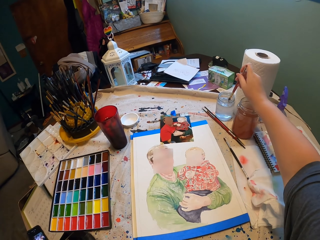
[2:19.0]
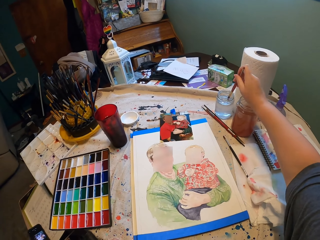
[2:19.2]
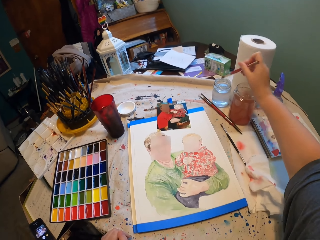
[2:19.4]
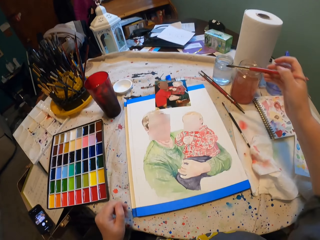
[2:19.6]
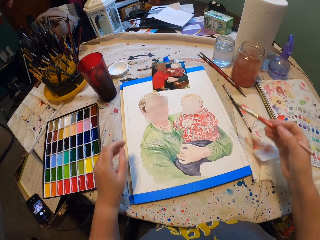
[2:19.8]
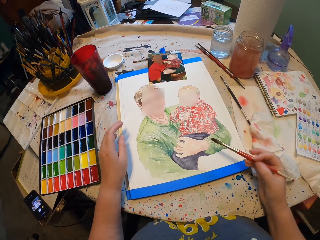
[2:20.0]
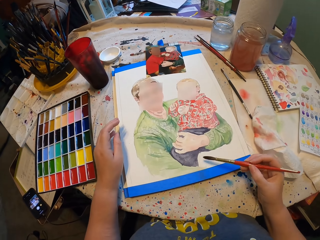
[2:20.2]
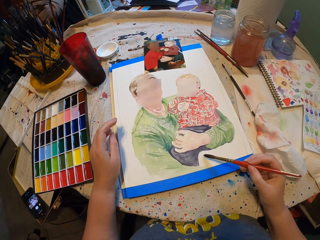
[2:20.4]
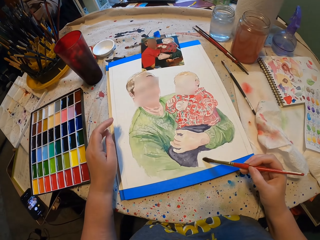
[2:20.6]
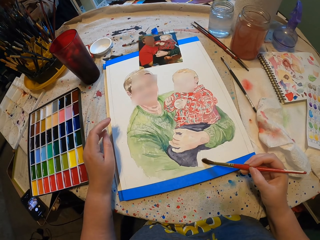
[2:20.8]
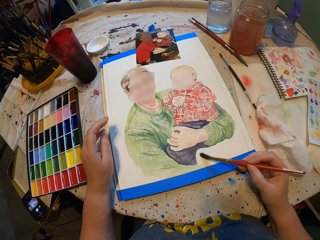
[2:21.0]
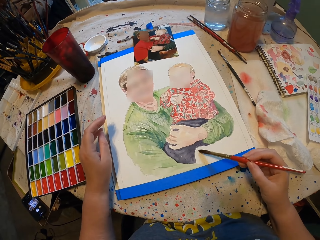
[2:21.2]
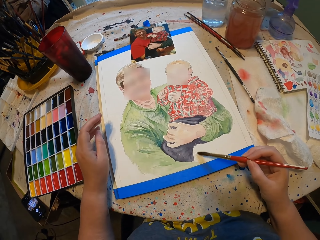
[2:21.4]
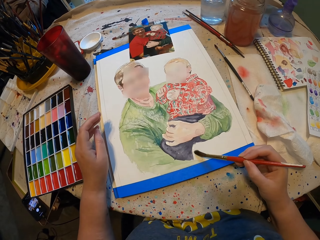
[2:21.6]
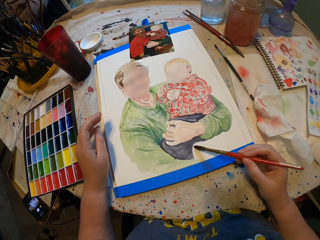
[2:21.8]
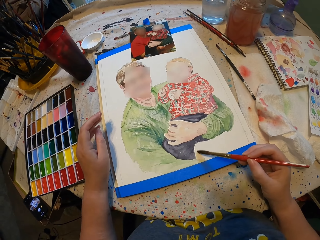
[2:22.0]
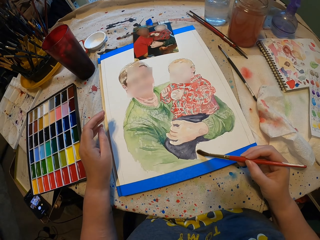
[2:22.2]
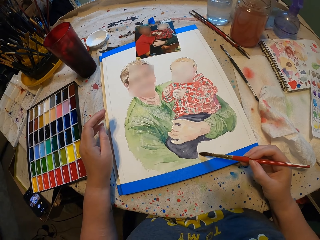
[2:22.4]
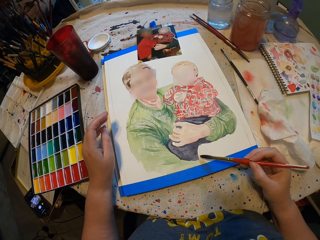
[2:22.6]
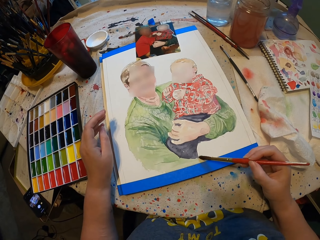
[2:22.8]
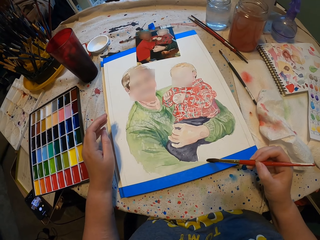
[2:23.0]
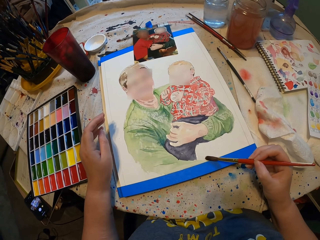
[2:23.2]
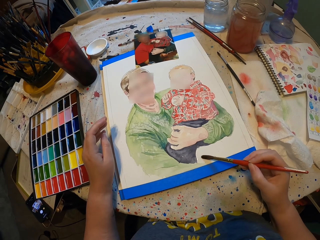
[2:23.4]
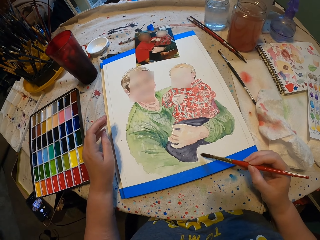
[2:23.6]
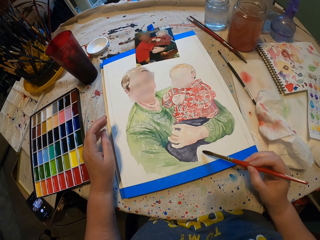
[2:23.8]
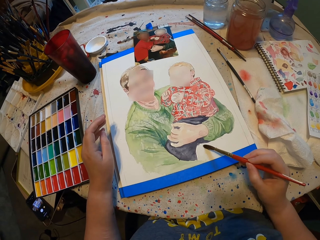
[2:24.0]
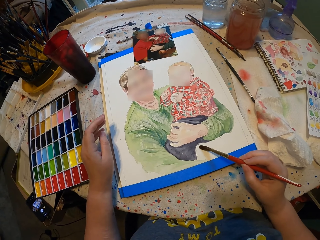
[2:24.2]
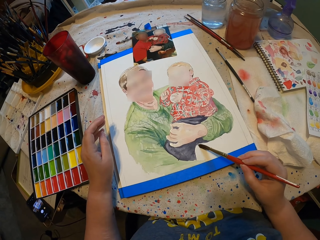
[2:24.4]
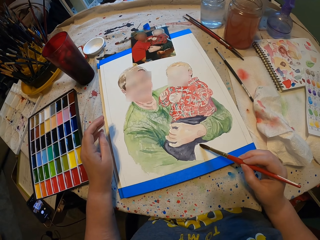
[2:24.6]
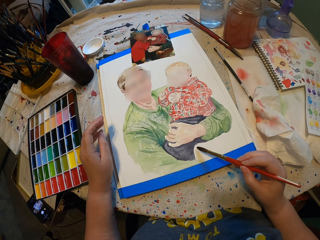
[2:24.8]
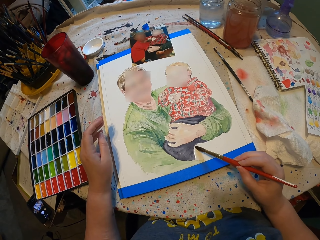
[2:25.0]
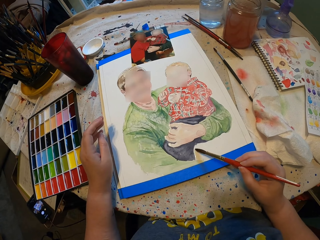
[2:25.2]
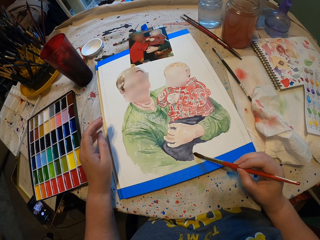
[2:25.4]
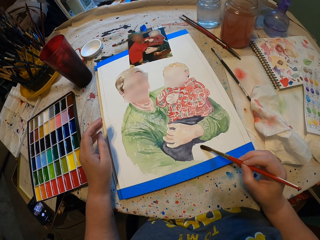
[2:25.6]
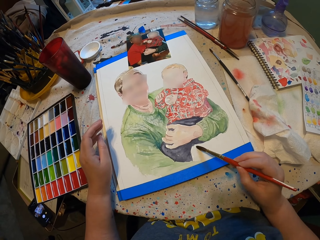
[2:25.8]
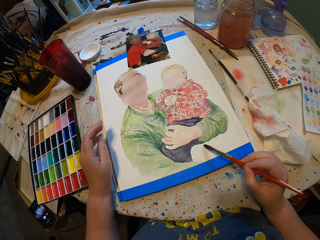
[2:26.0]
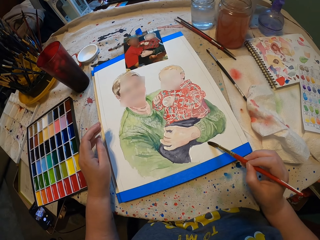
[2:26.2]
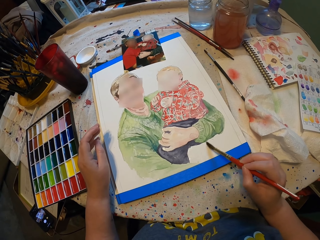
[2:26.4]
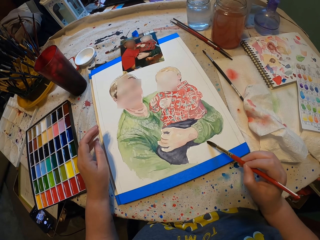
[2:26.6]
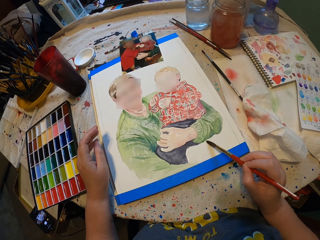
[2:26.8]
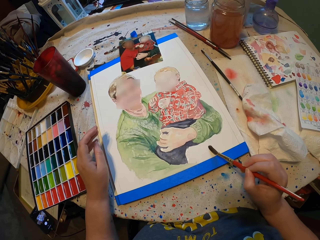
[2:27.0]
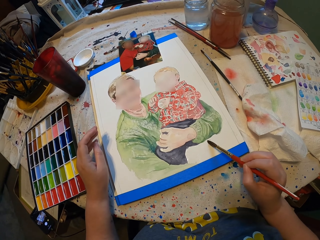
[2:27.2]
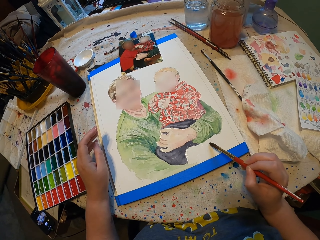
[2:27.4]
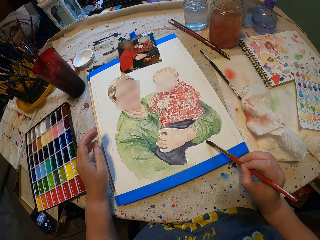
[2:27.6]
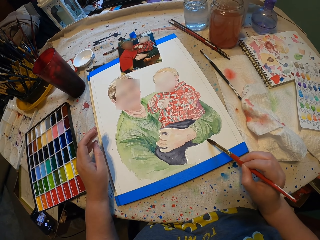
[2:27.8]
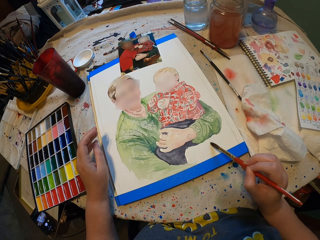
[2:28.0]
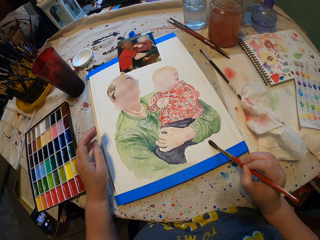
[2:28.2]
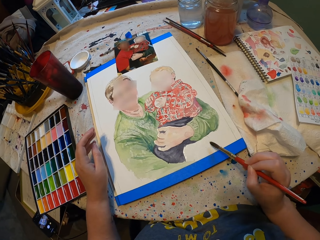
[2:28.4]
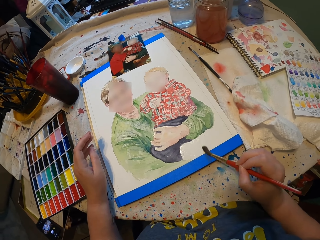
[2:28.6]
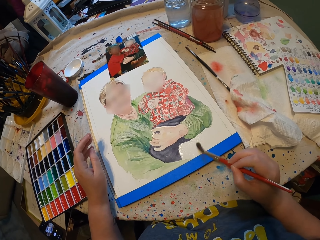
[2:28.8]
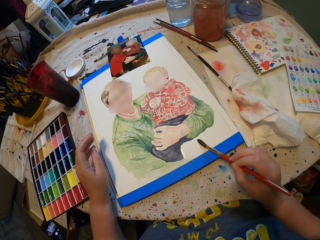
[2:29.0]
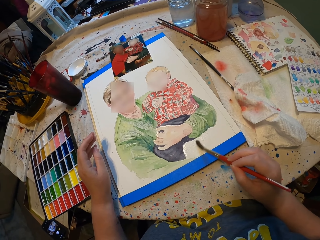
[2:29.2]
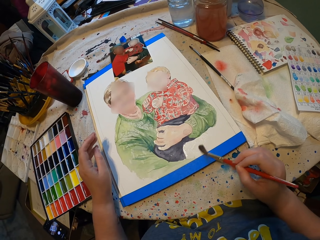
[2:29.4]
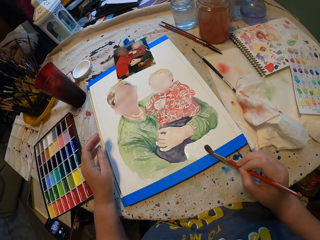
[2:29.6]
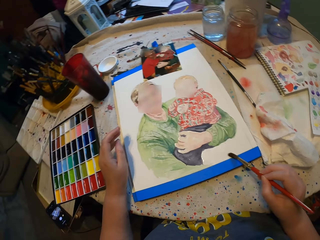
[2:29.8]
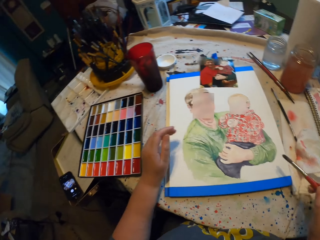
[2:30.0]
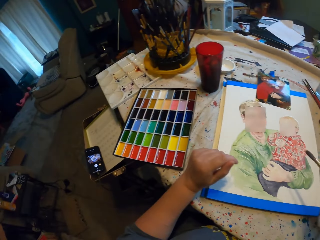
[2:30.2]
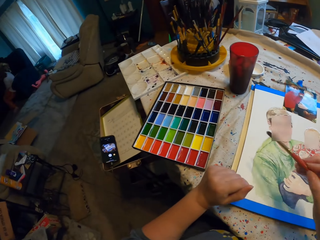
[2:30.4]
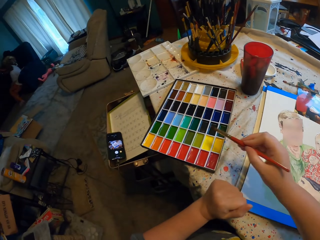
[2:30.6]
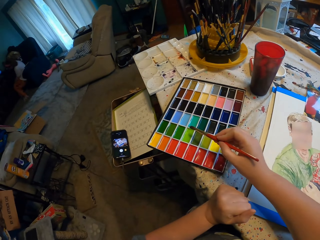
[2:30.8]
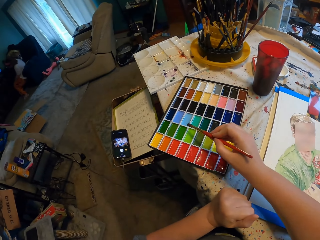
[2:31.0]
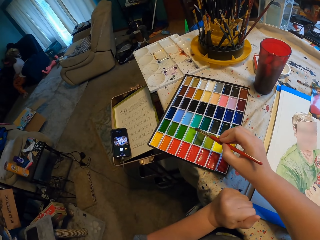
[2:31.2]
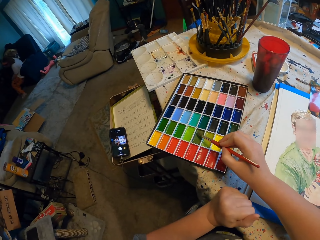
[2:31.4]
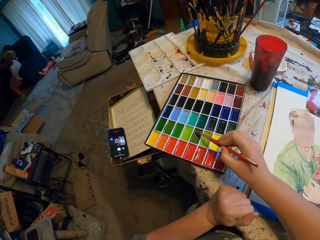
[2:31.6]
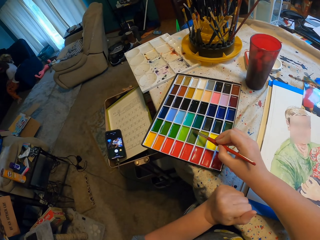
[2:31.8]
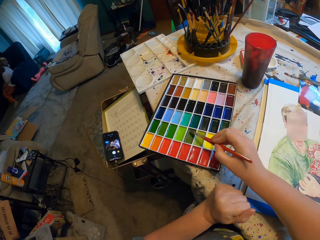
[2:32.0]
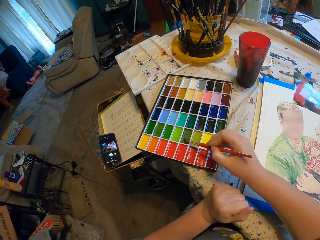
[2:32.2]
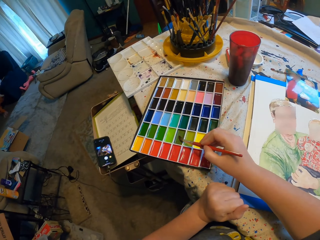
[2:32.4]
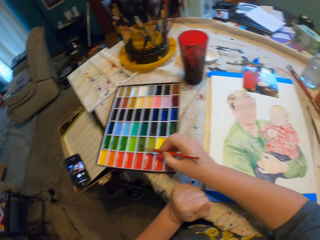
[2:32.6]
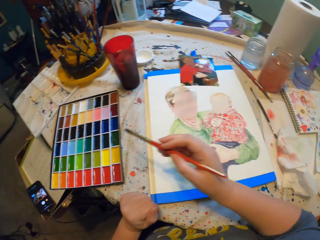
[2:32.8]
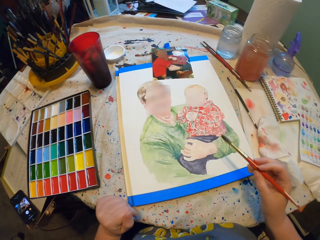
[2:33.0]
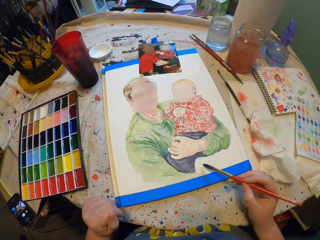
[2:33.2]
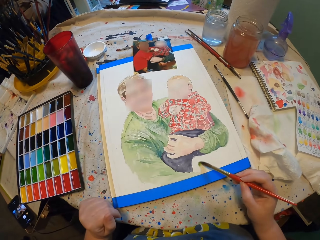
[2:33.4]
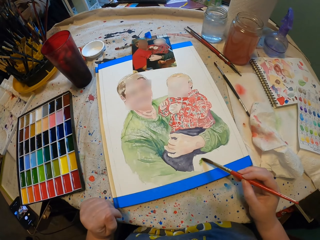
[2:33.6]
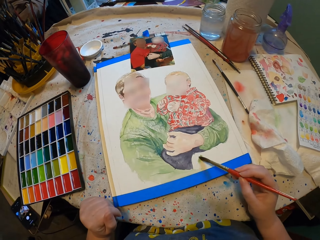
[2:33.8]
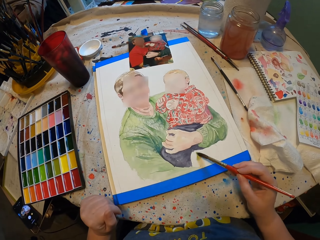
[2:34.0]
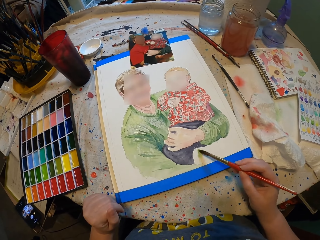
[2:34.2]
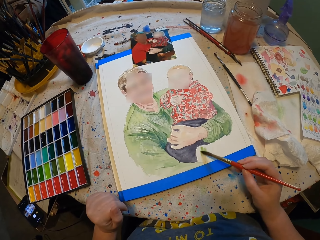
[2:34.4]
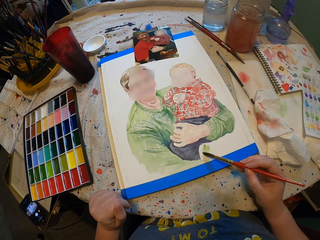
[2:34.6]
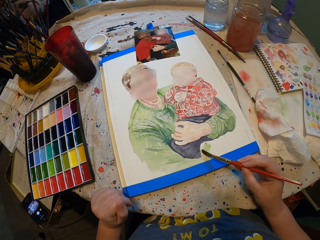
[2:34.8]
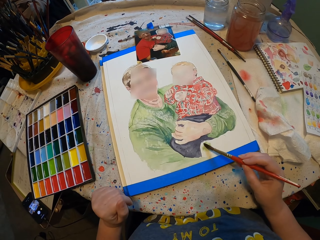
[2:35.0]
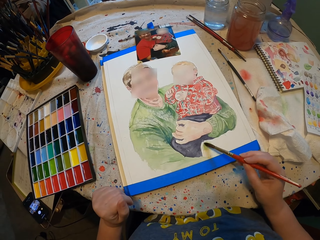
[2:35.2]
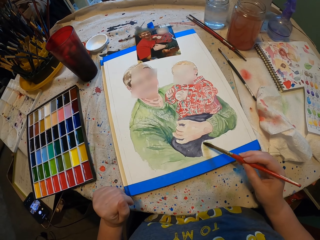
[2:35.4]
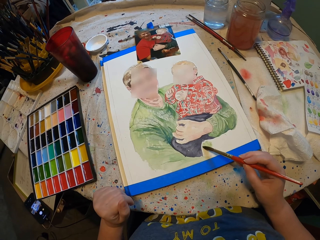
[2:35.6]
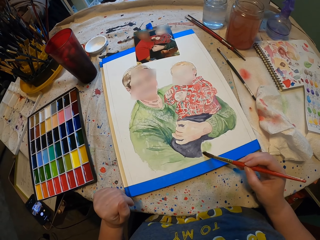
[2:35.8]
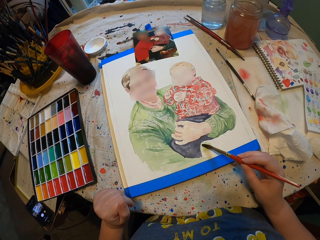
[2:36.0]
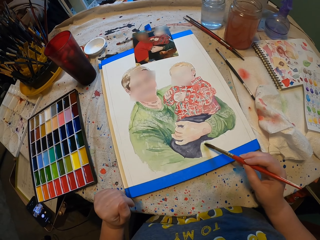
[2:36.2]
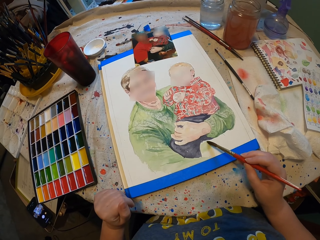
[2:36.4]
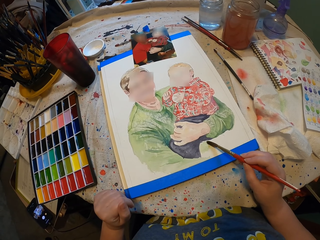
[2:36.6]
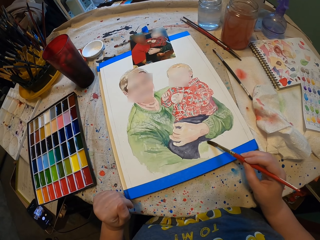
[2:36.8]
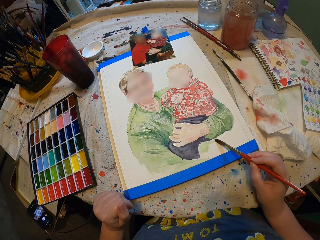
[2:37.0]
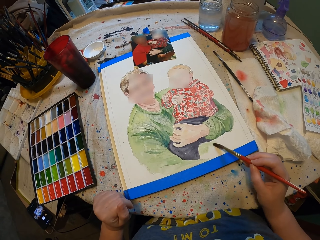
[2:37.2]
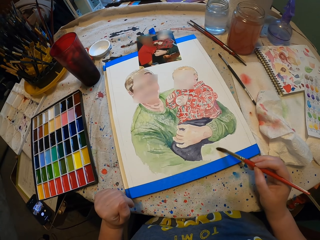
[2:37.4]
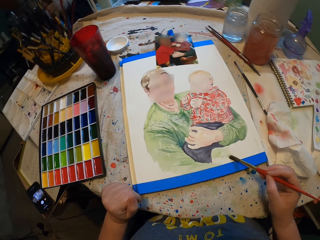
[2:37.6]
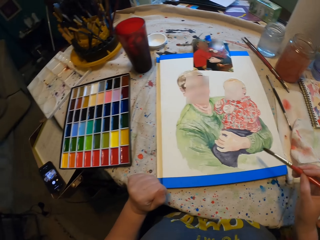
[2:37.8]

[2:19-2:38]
The camera wearer paints. They dip a paint brush in paint. They paint.

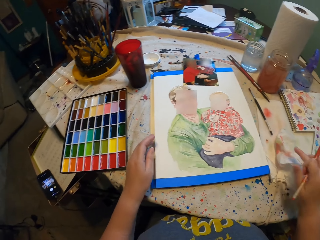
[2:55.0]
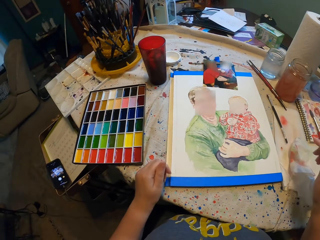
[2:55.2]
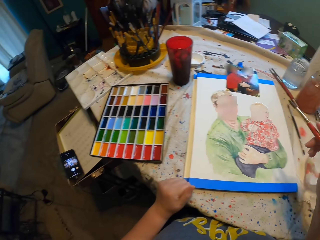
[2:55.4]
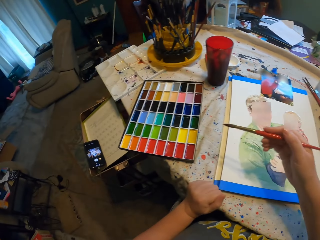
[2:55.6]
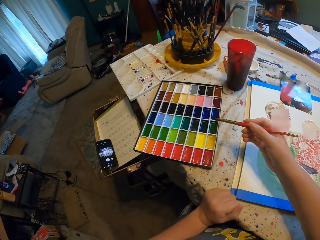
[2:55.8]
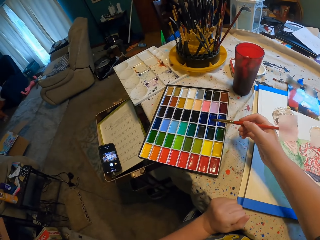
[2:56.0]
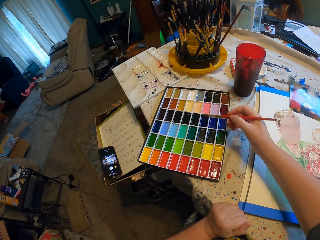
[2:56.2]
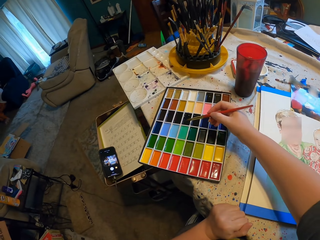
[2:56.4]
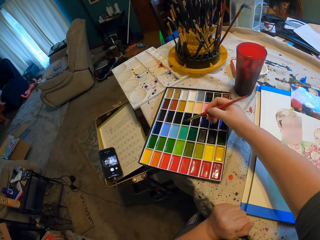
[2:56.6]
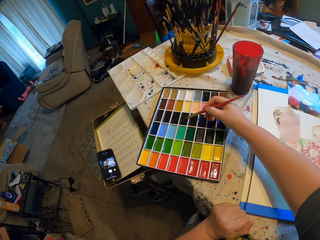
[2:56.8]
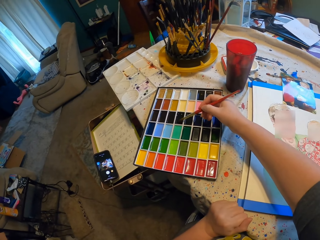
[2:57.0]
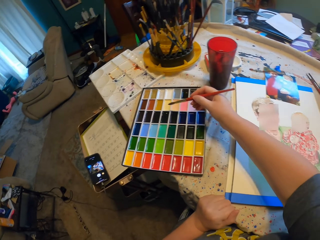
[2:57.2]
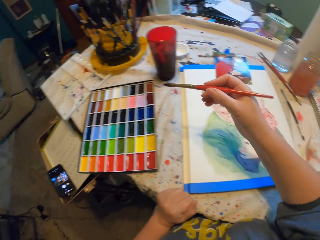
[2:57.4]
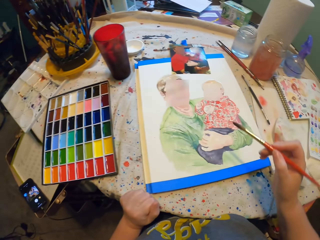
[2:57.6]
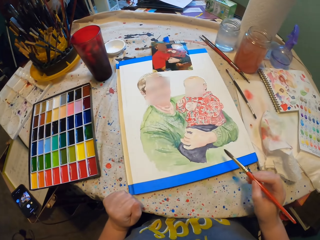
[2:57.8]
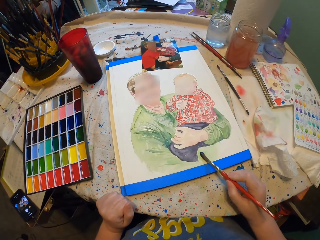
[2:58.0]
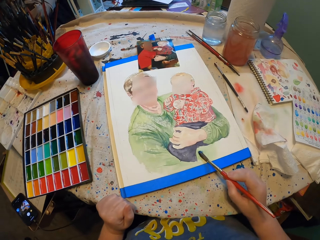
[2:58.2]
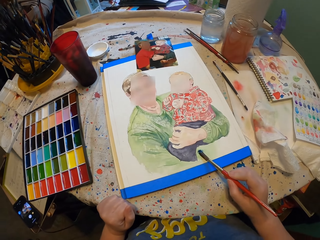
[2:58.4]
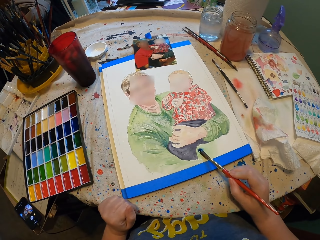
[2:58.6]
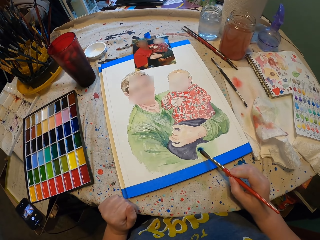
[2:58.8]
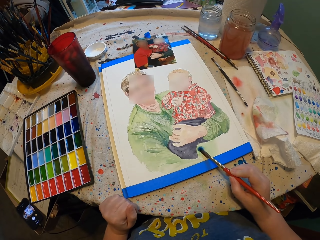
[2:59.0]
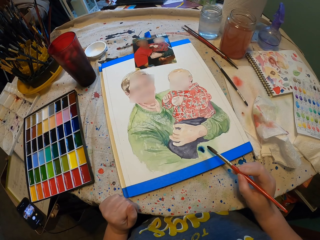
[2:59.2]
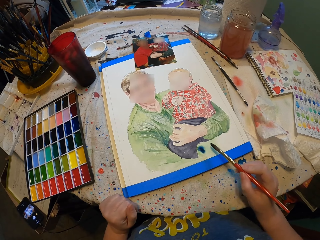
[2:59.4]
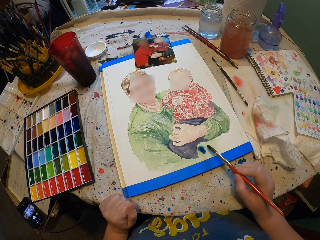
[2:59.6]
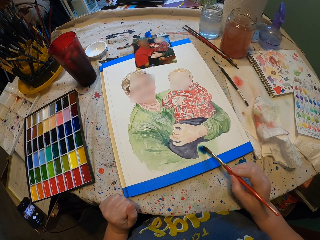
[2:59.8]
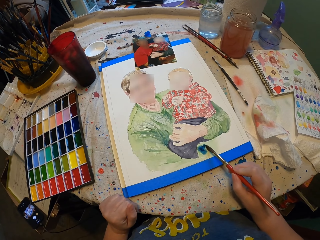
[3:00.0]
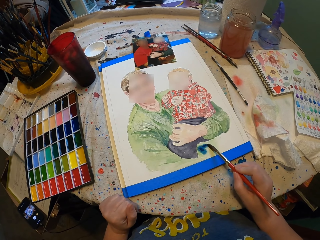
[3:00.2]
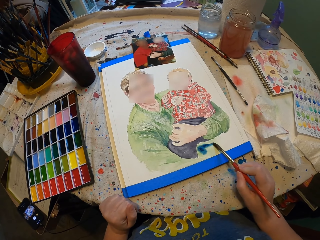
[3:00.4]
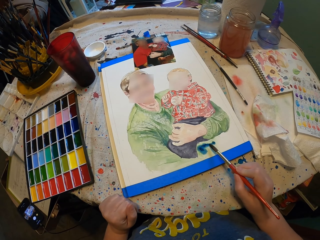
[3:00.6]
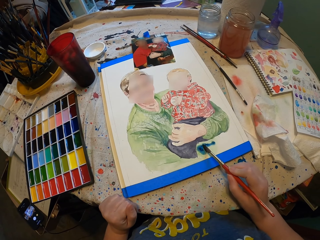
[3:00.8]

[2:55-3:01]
The camera wearer drops a paper tissue. They dip a paint brush in paint. They paint.
